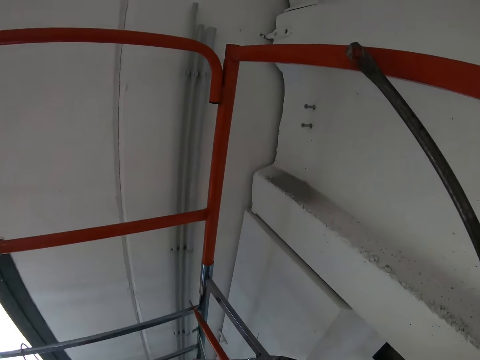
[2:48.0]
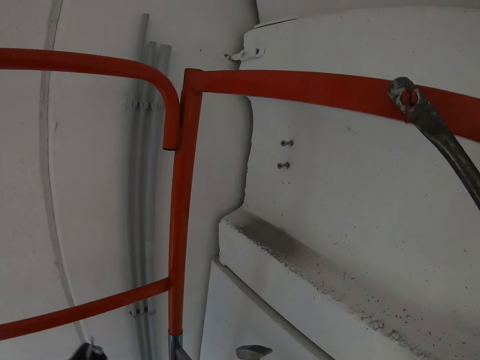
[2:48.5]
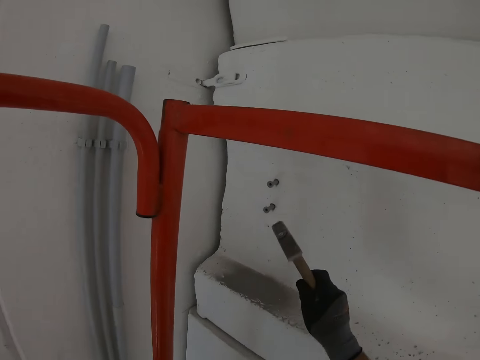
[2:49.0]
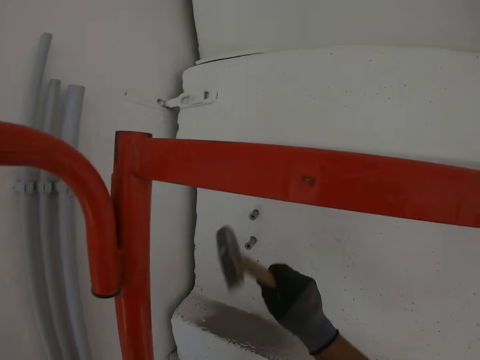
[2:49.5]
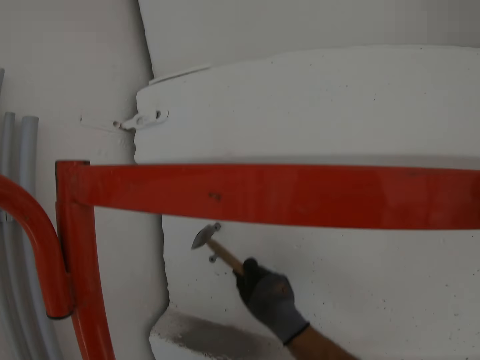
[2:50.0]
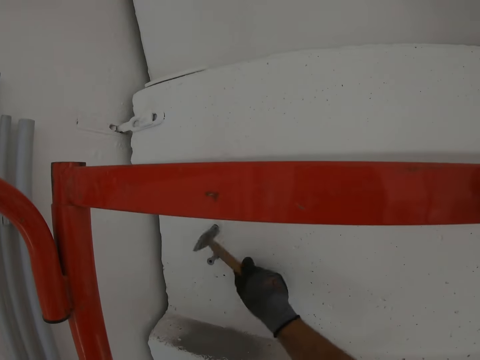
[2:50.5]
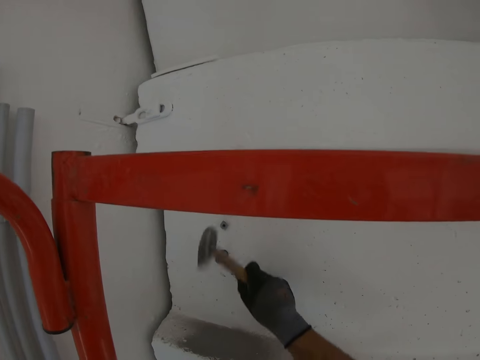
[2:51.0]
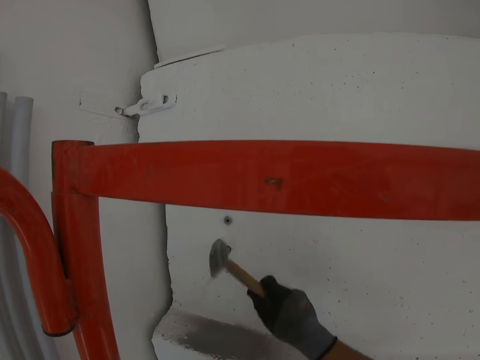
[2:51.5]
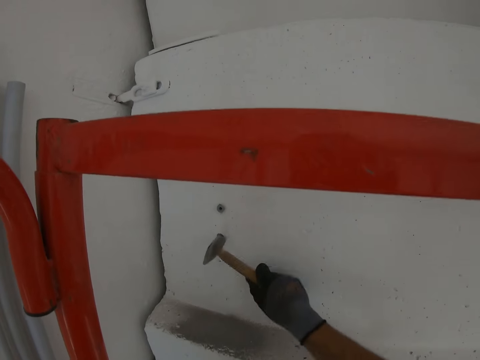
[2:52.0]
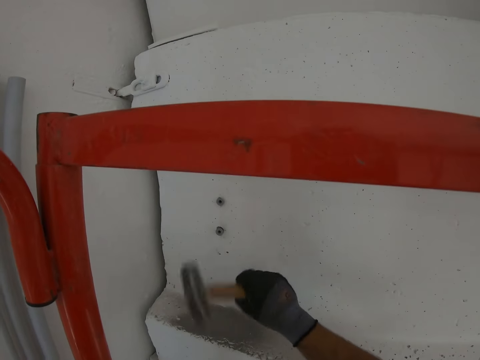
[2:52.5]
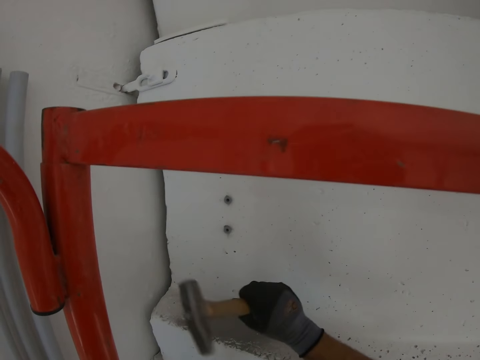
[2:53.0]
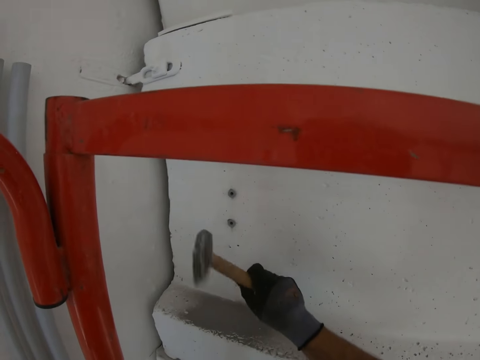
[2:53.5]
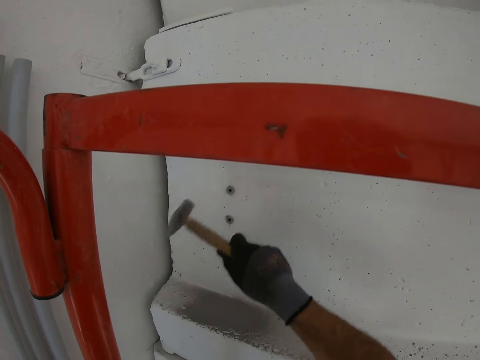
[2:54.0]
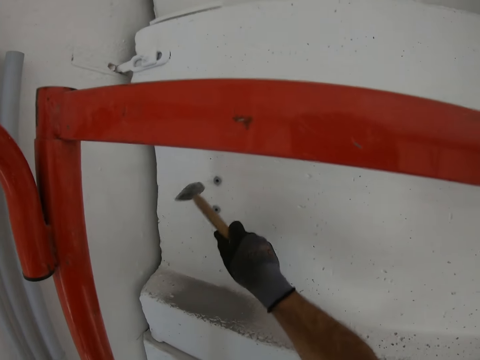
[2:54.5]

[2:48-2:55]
The camera wearer hits the screw with the hammer. They hit the screw with the hammer again.

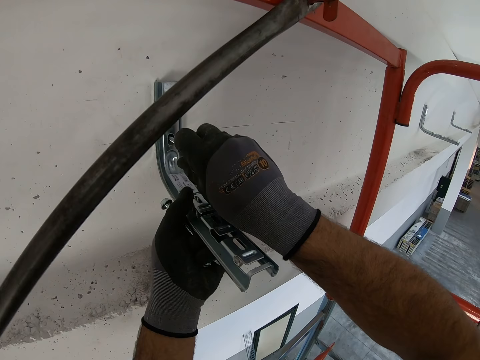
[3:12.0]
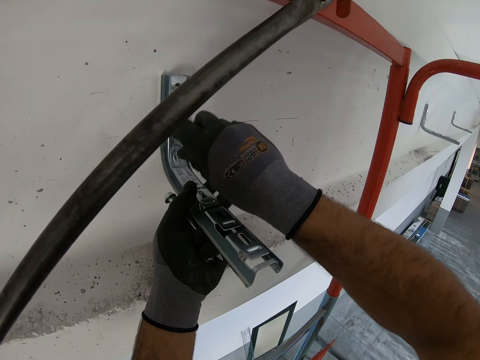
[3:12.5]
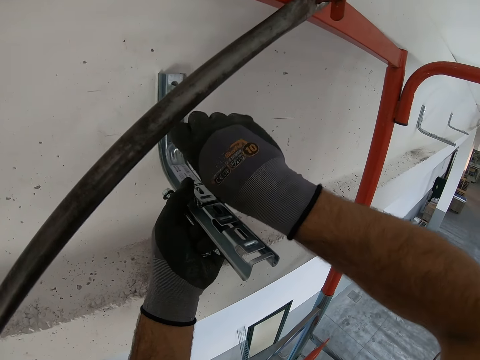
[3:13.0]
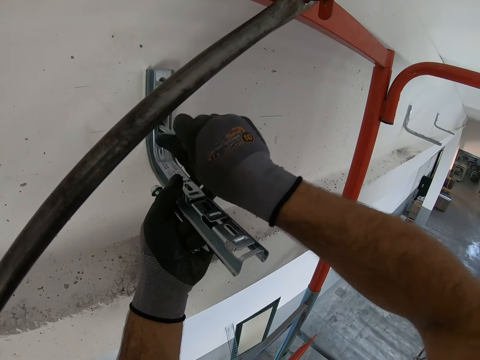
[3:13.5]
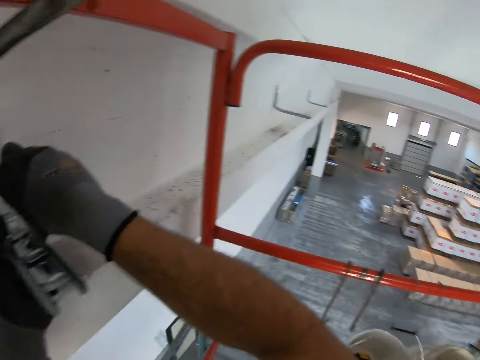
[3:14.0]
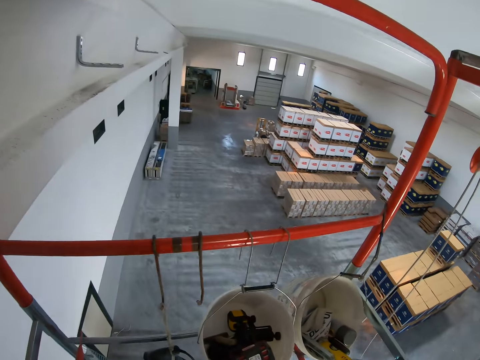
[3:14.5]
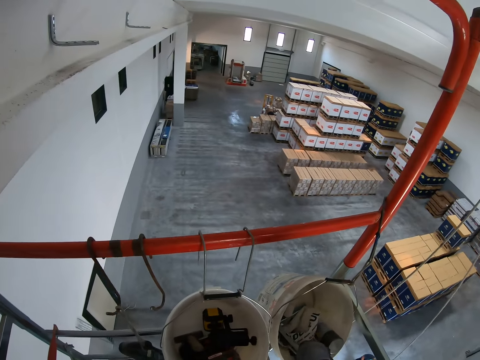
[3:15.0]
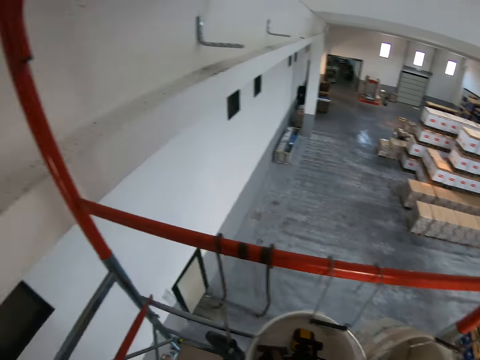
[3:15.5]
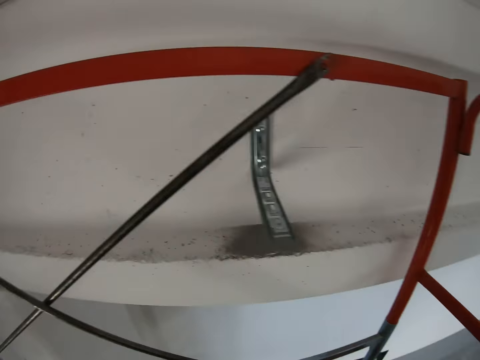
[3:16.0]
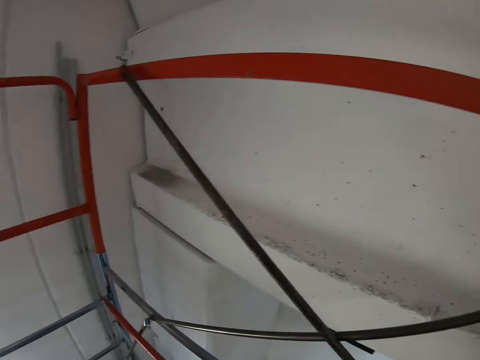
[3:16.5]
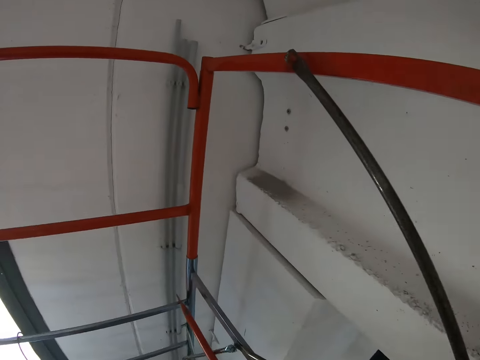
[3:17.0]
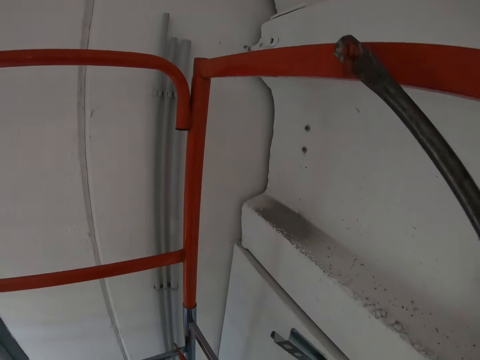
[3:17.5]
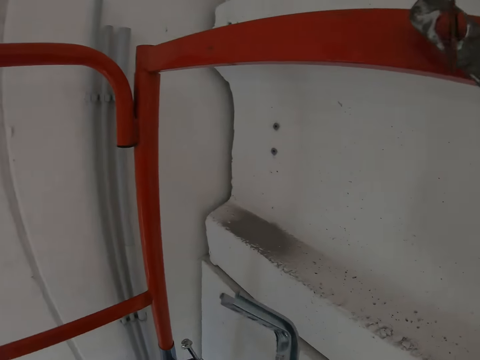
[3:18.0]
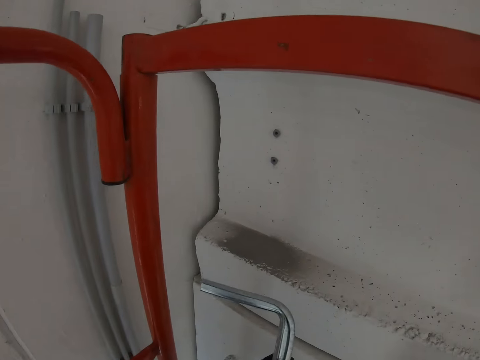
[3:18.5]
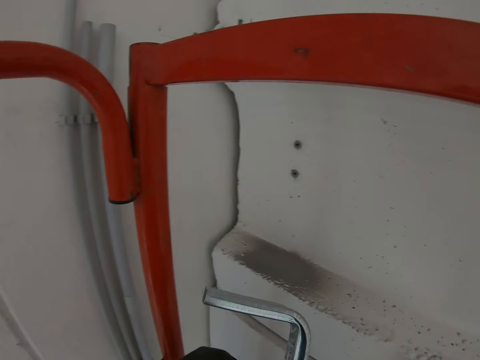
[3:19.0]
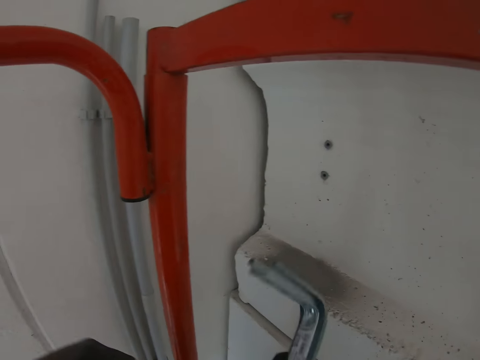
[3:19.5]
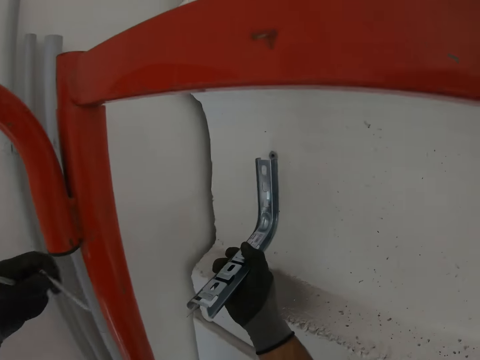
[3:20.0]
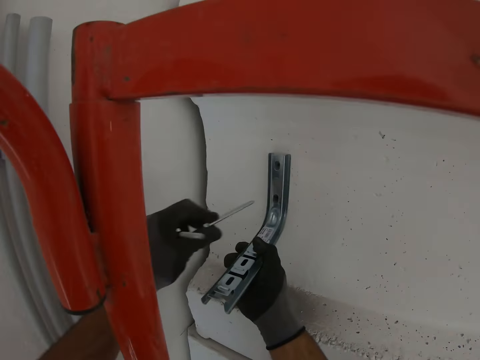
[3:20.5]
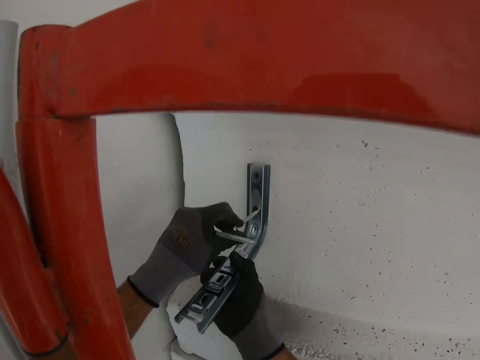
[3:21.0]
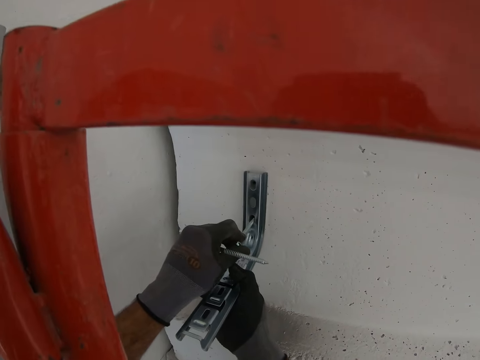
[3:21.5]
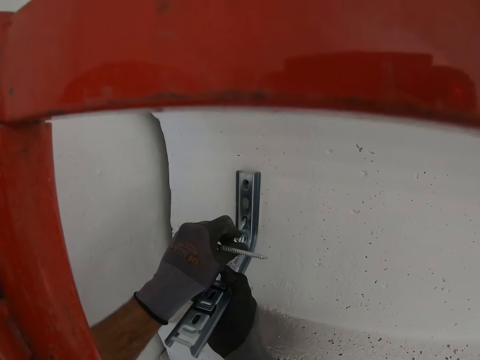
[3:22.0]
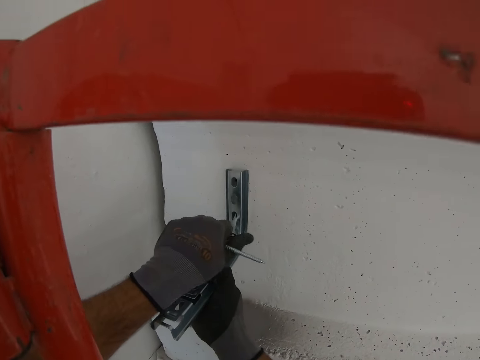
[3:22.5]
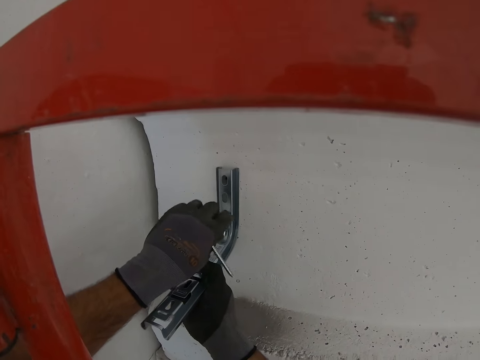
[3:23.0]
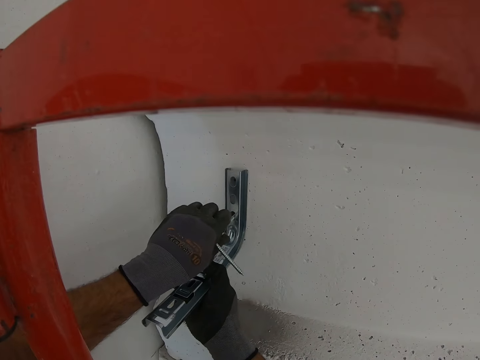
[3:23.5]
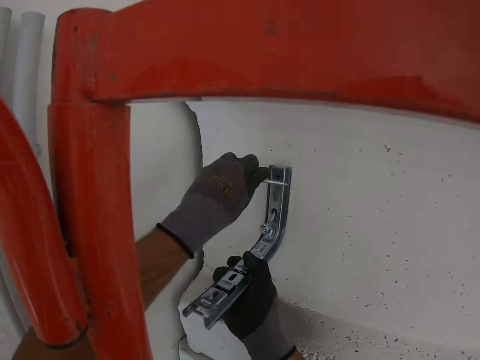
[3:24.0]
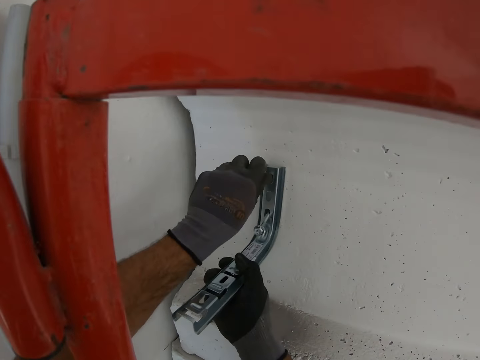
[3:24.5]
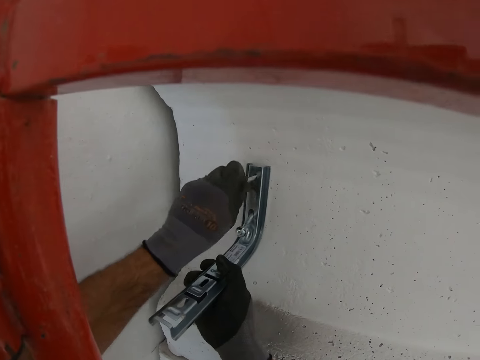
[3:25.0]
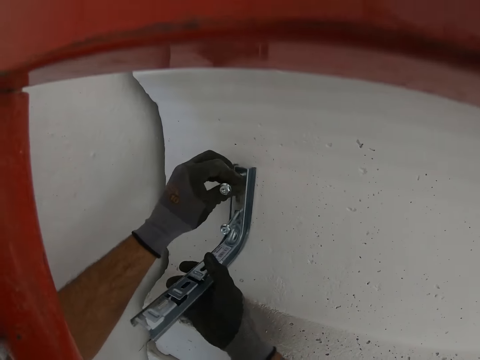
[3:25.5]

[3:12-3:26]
The camera wearer tightens the metal on the wall. They fix the metal on the wall.

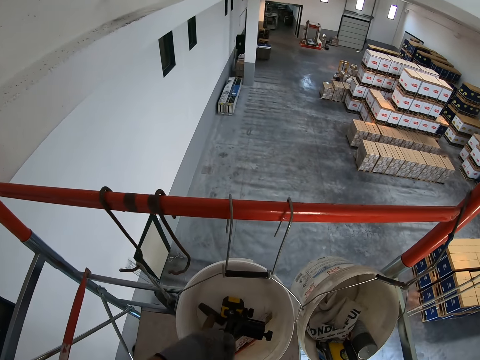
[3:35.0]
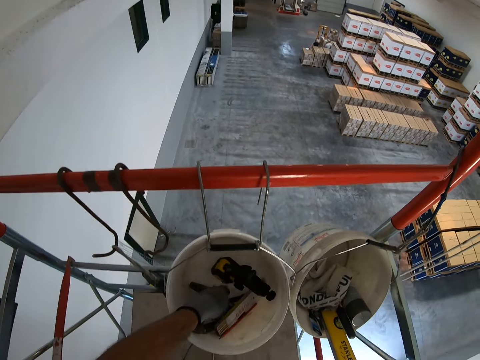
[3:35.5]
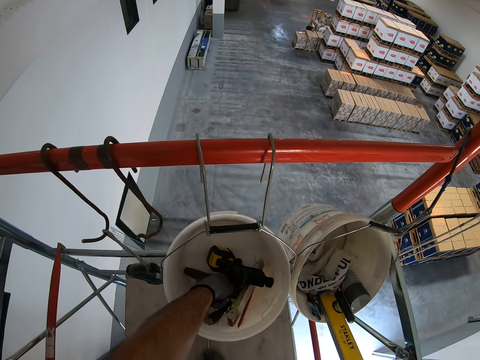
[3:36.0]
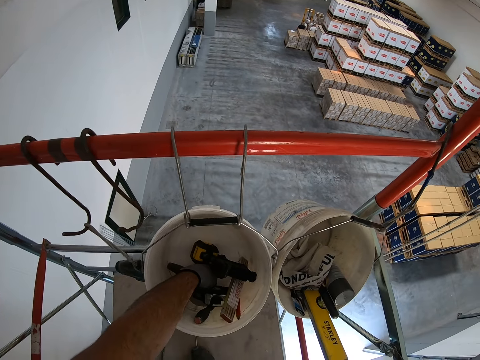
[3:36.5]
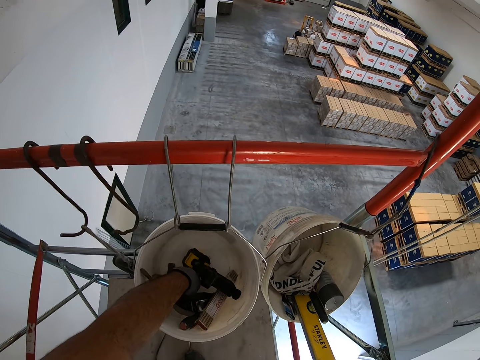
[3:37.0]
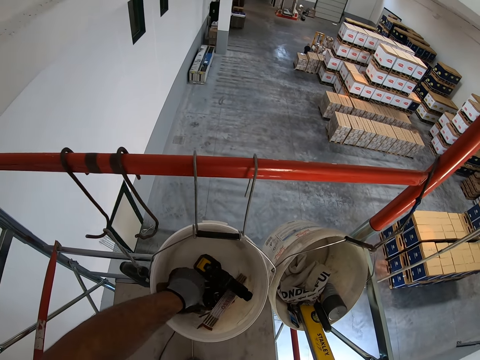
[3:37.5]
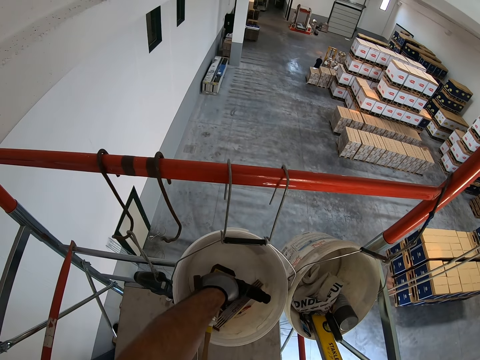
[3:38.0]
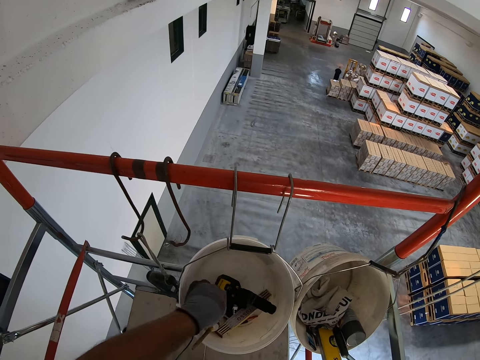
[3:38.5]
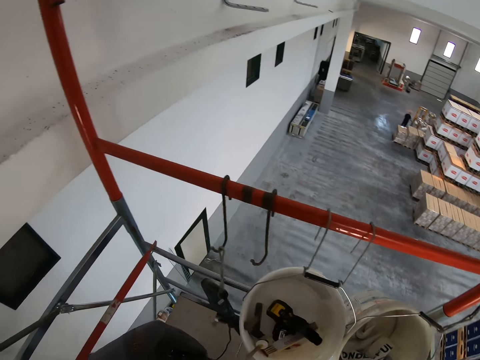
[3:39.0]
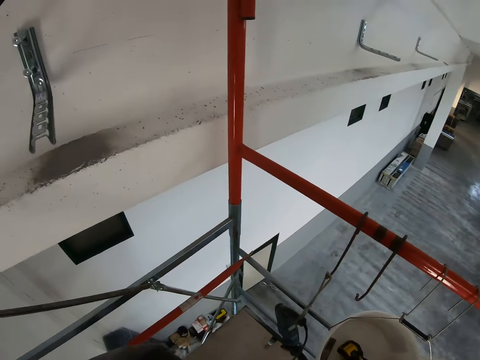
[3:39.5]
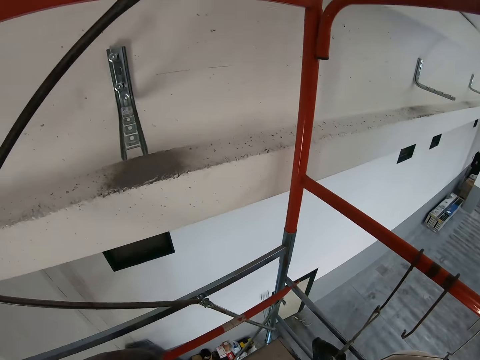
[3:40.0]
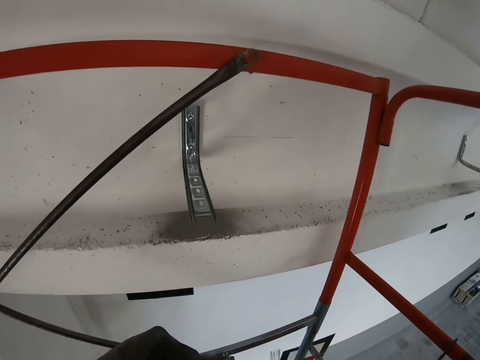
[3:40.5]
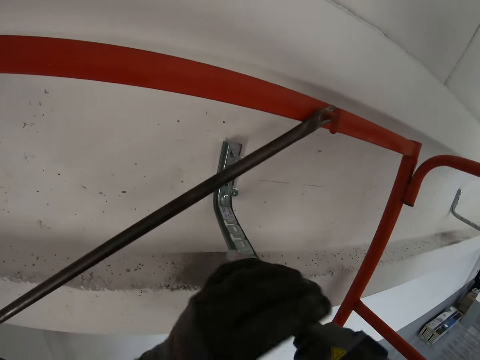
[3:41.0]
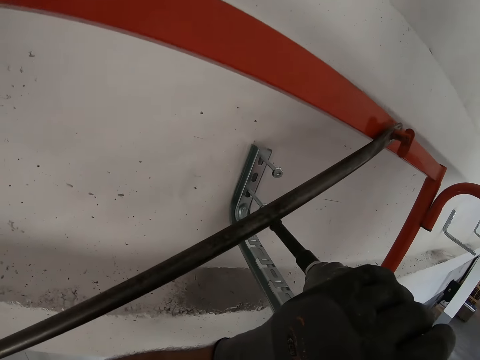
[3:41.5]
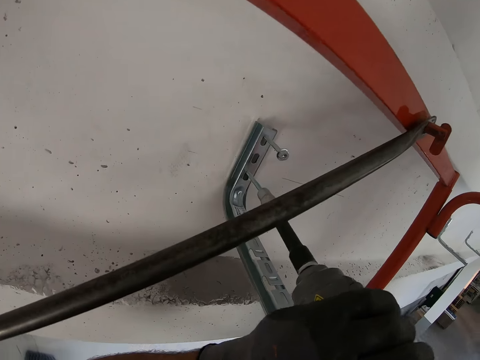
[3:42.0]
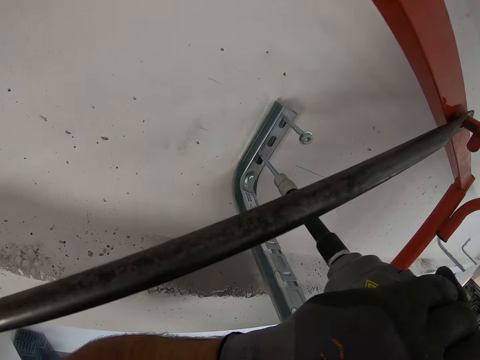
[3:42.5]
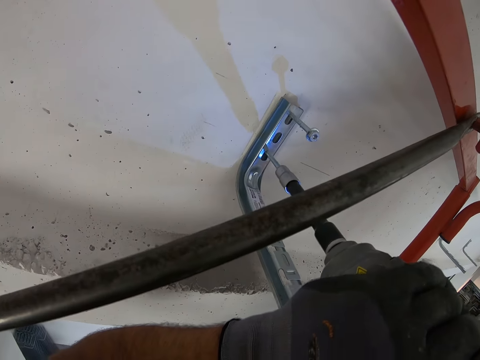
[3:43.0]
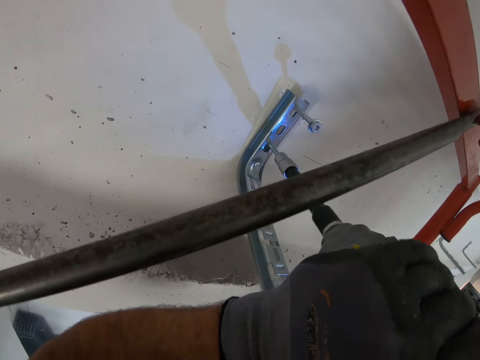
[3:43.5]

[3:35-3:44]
The camera wearer picks something in the bucket. They tighten the screws with the machine.
